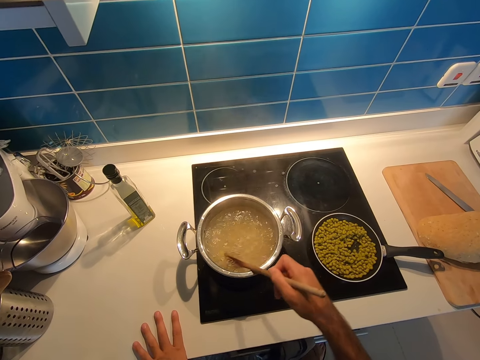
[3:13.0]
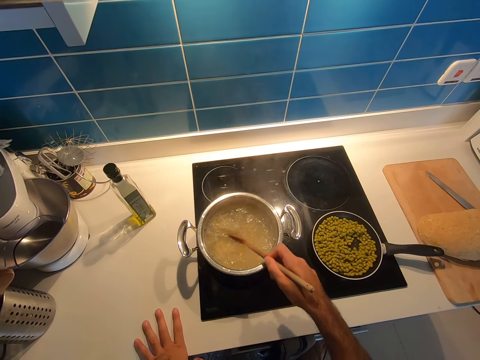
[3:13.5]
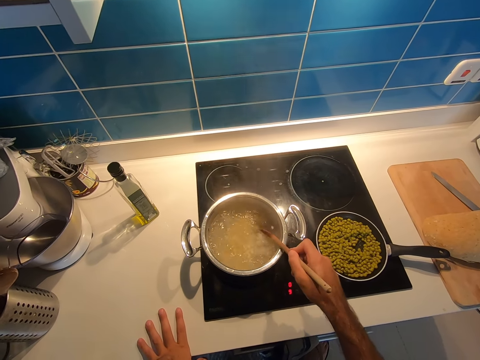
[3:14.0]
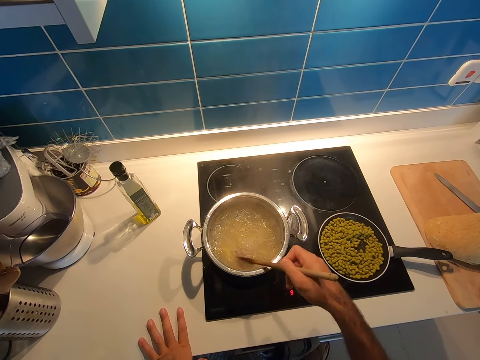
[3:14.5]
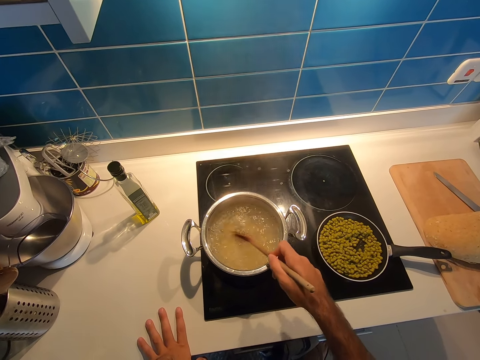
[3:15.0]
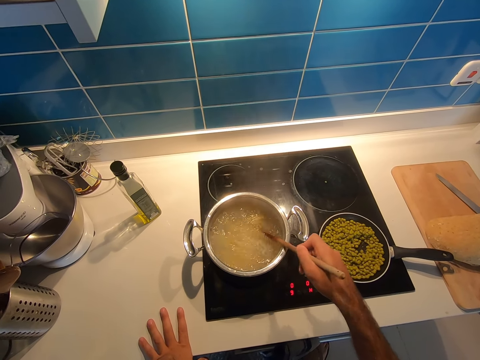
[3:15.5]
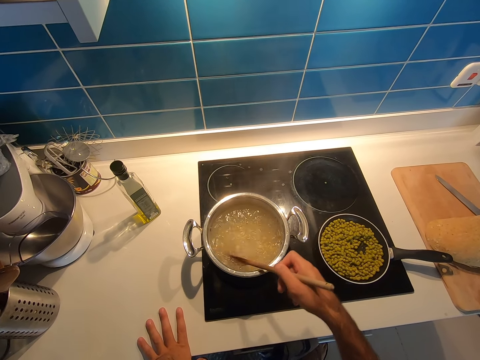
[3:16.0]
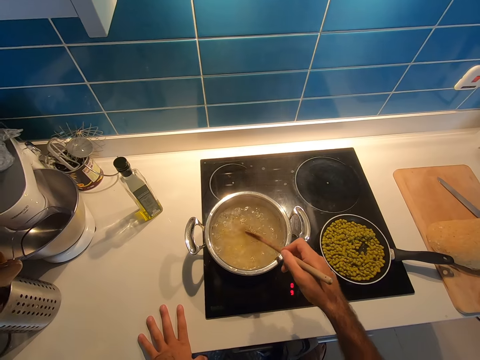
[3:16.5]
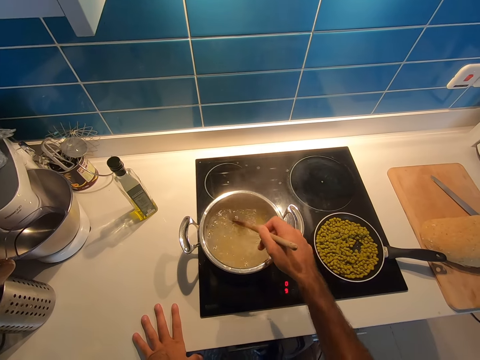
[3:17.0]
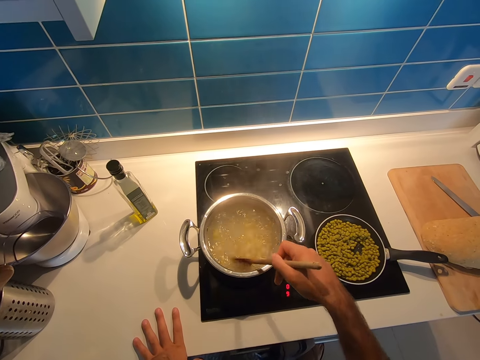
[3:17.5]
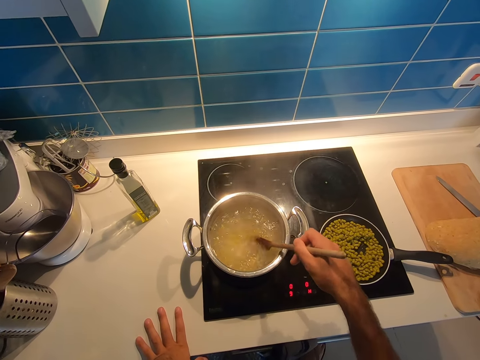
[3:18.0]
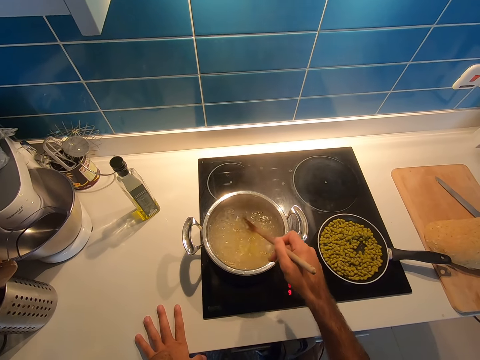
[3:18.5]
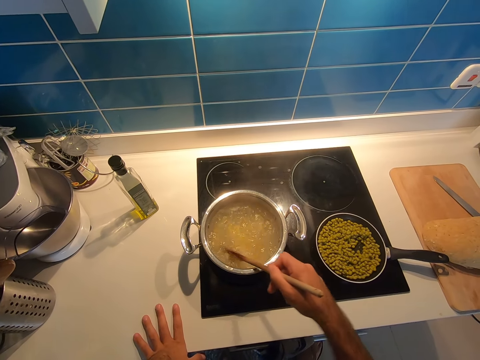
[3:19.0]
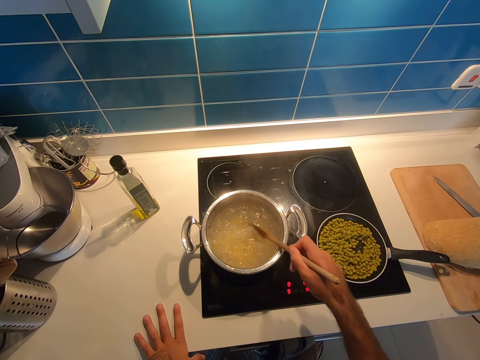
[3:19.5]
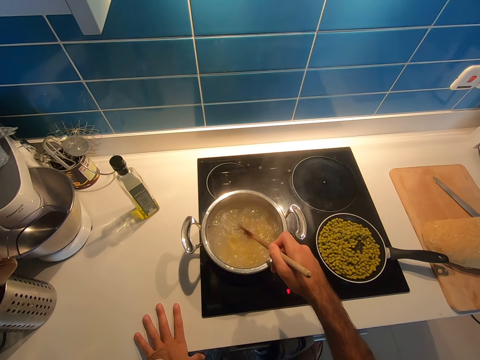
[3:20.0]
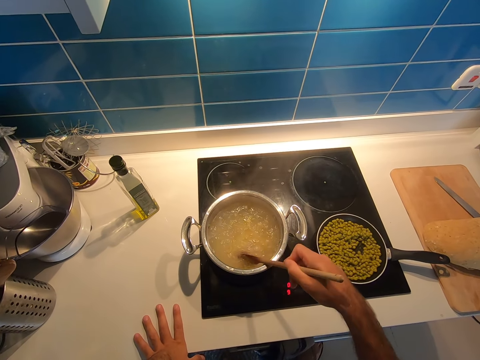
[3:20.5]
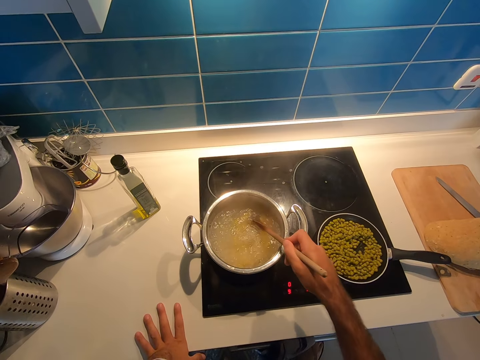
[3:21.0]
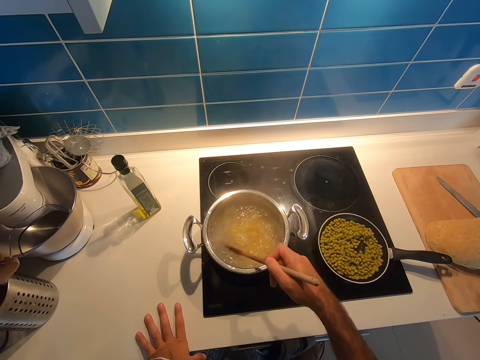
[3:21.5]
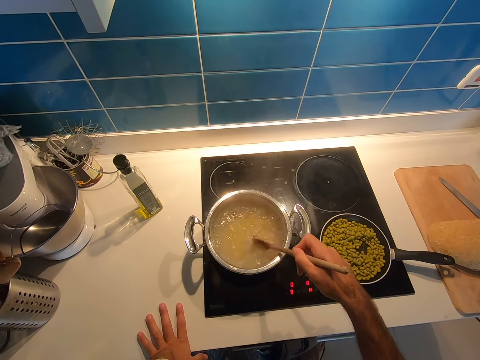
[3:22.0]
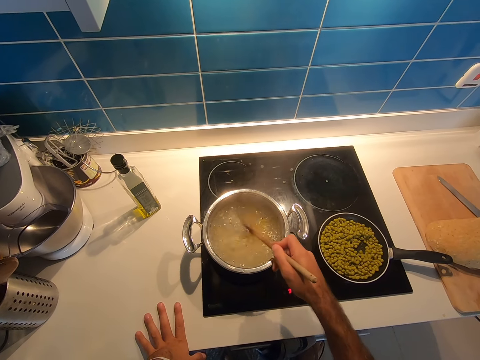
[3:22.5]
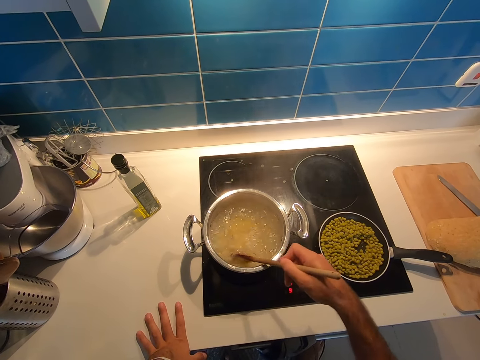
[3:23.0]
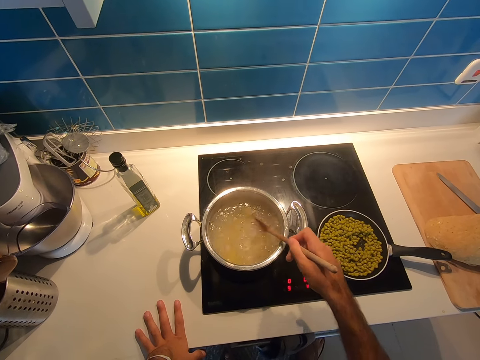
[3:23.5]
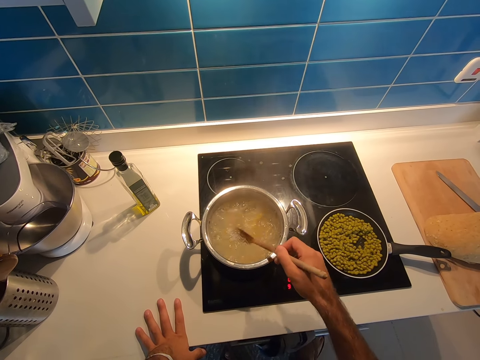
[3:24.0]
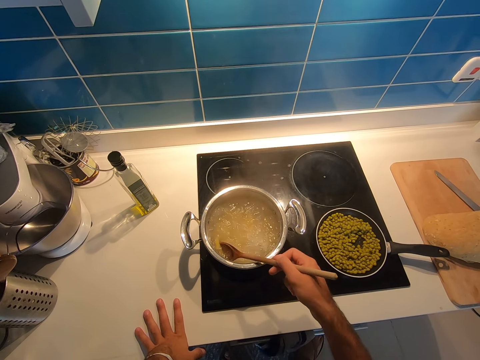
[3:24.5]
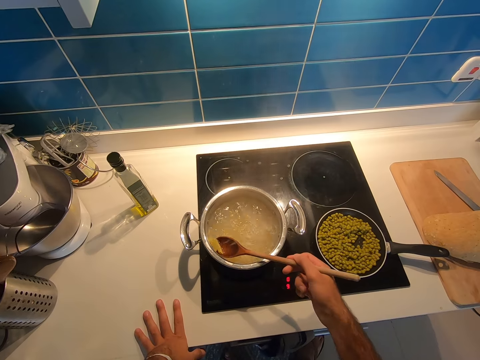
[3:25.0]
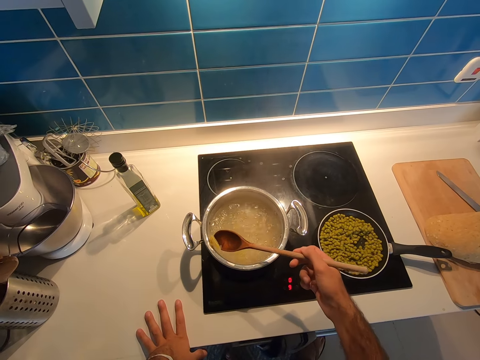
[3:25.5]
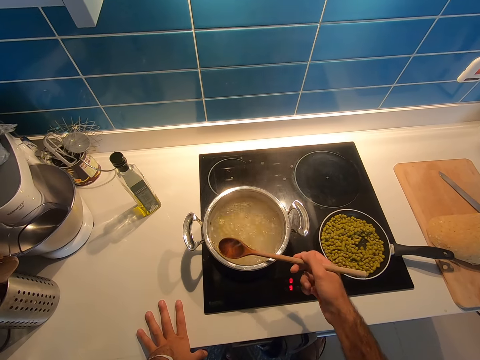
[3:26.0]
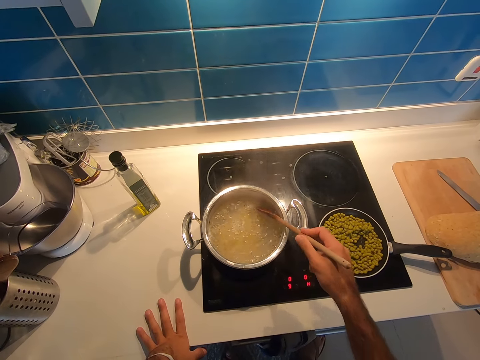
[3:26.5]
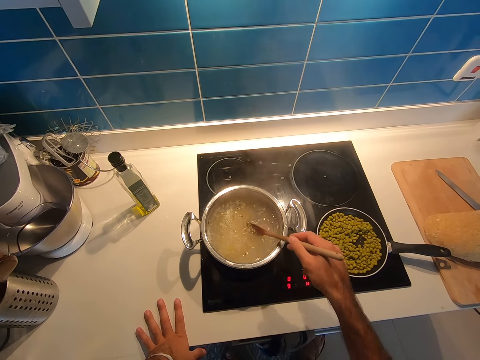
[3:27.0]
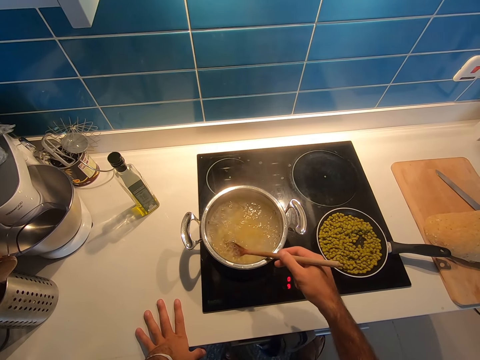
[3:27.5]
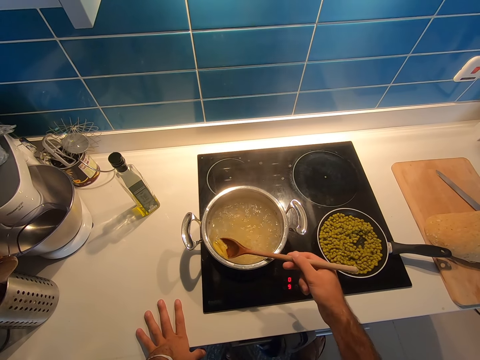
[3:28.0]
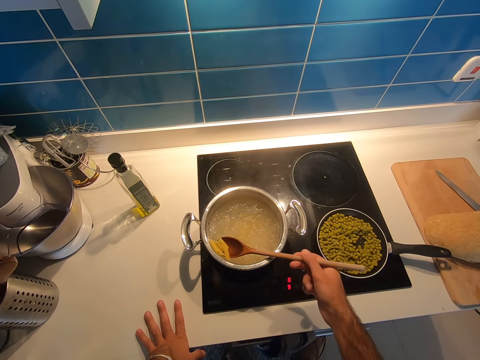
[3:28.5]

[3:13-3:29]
The camera wearer scoops pasta from a cooking pot. They stir the pasta in the cooking pot.

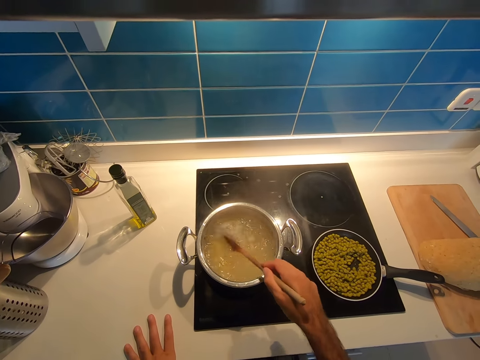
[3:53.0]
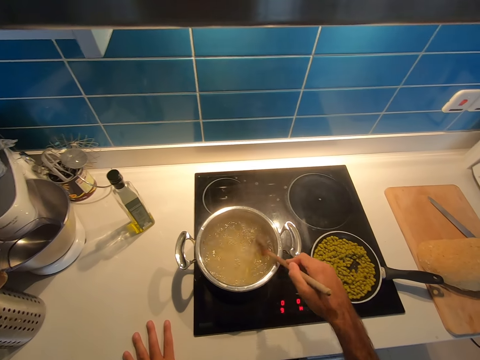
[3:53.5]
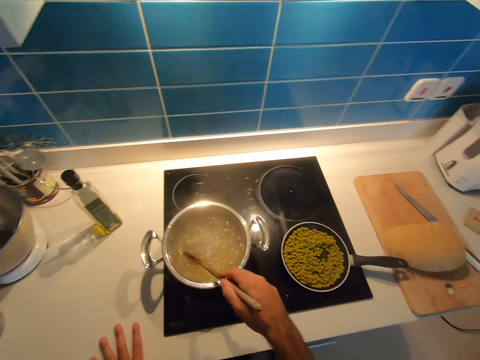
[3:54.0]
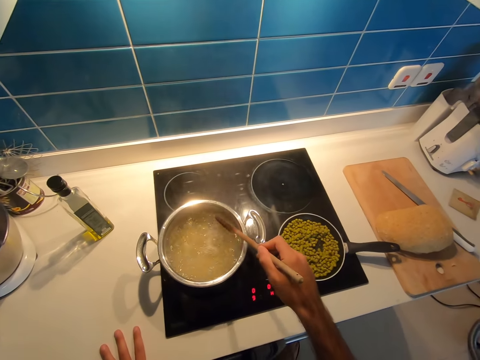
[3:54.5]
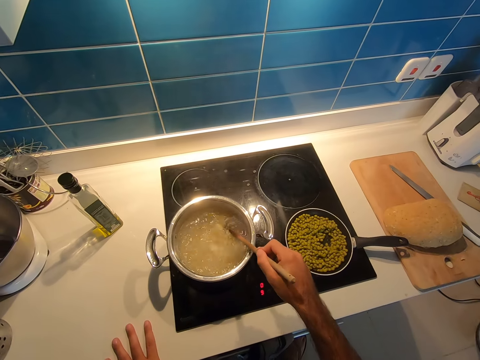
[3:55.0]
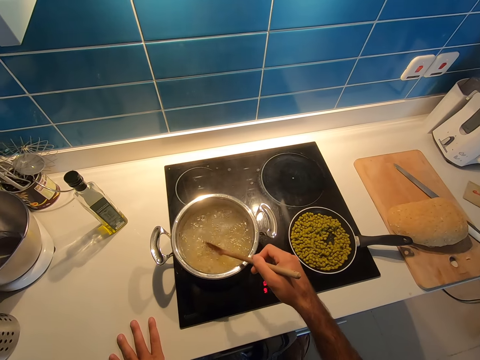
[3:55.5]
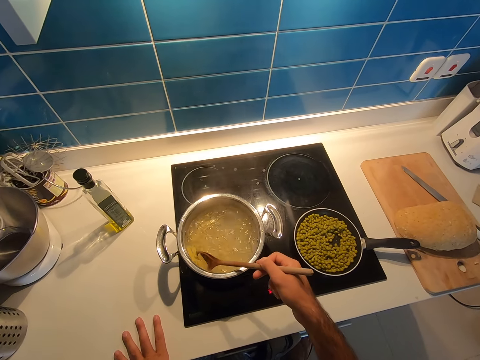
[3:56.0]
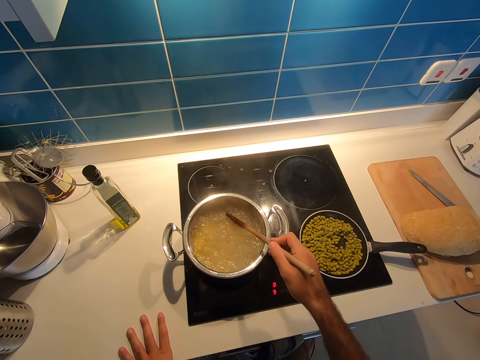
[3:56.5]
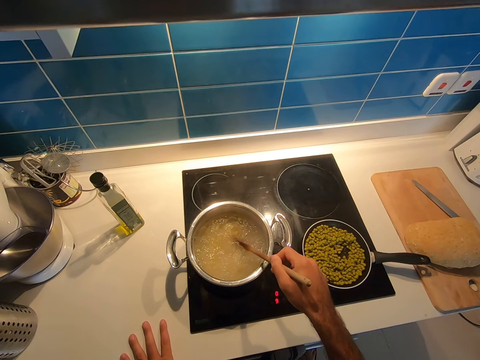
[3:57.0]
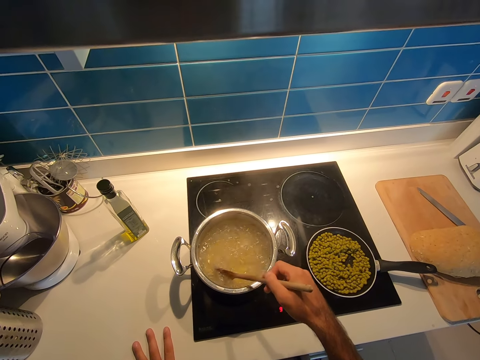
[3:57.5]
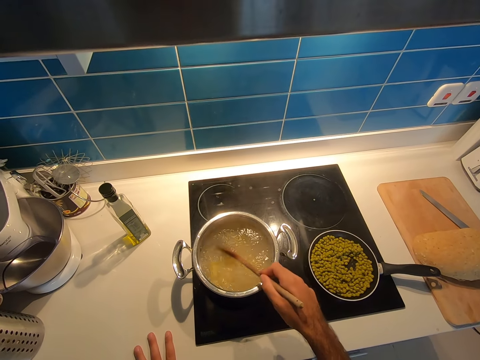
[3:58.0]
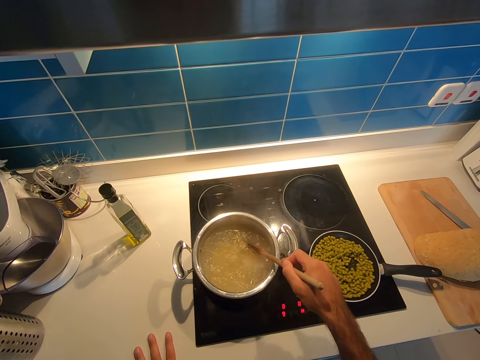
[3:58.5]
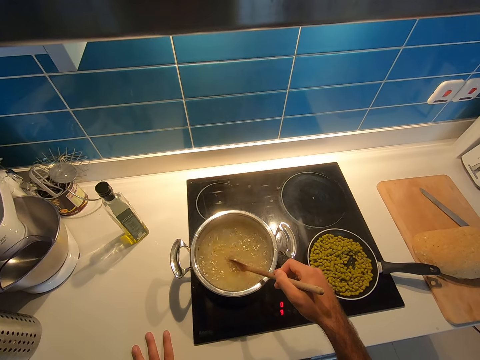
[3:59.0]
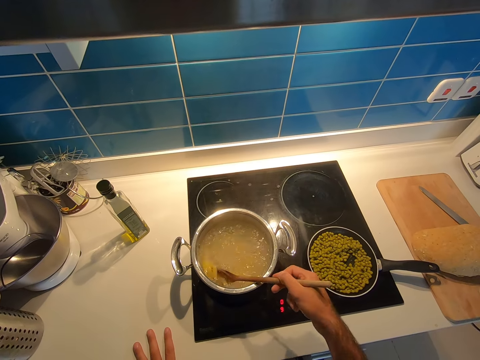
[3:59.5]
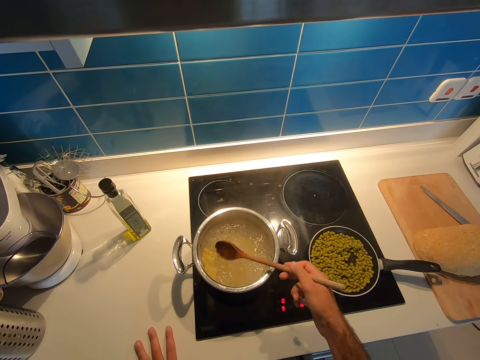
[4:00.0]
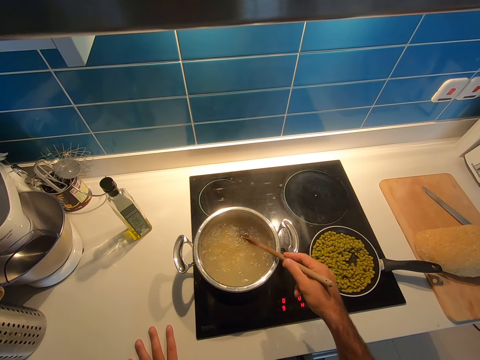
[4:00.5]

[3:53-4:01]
The camera wearer looks around a kitchen. They stir pasta in a cooking pot.

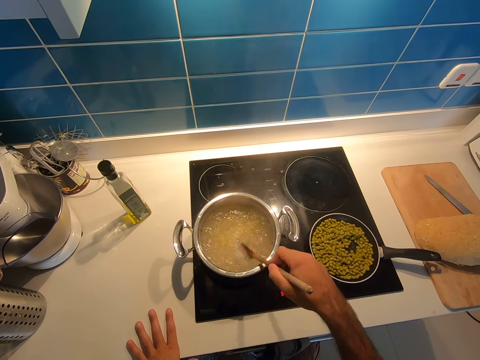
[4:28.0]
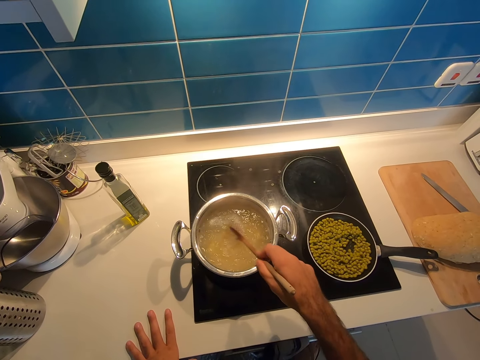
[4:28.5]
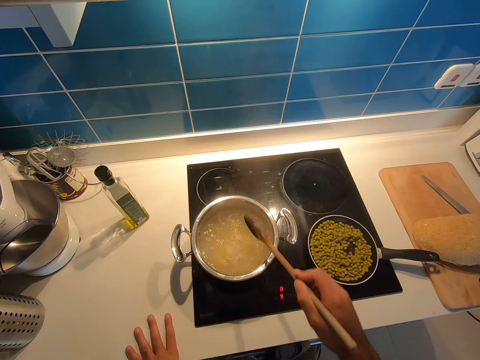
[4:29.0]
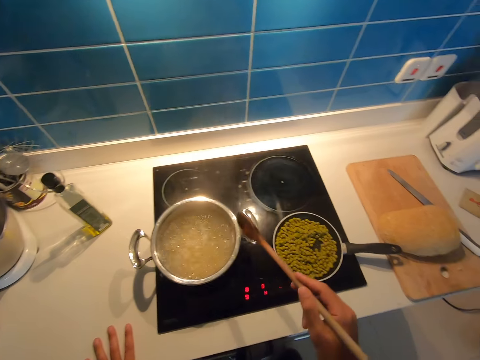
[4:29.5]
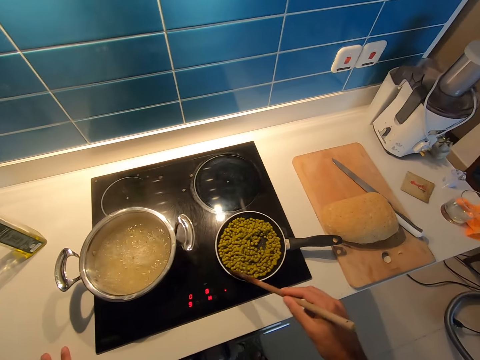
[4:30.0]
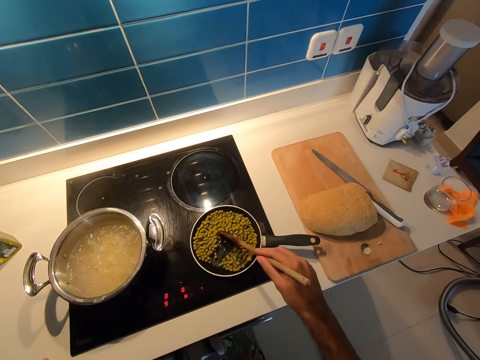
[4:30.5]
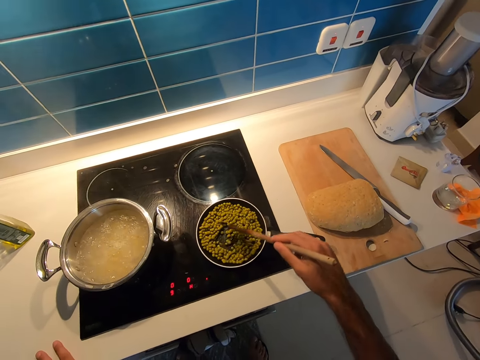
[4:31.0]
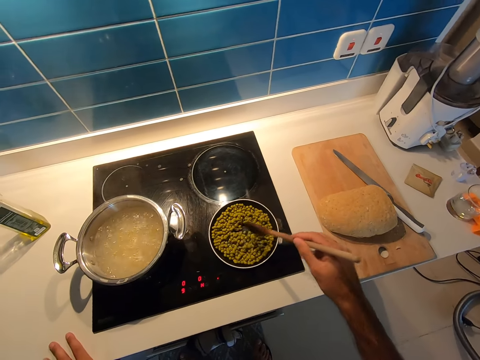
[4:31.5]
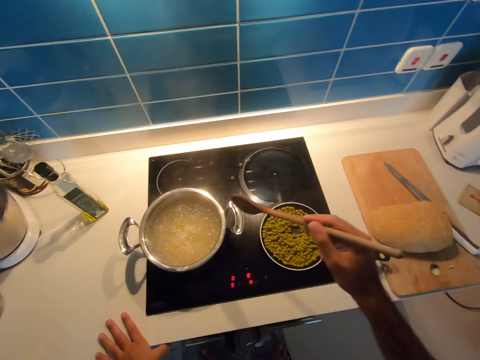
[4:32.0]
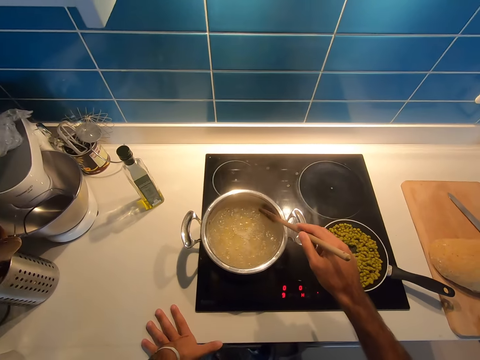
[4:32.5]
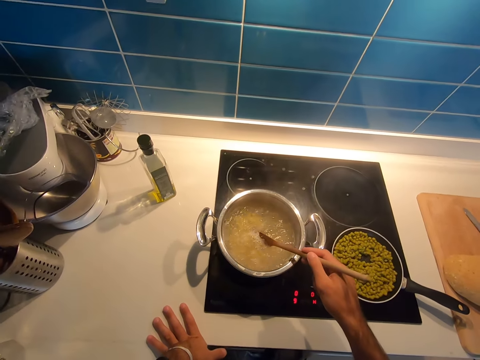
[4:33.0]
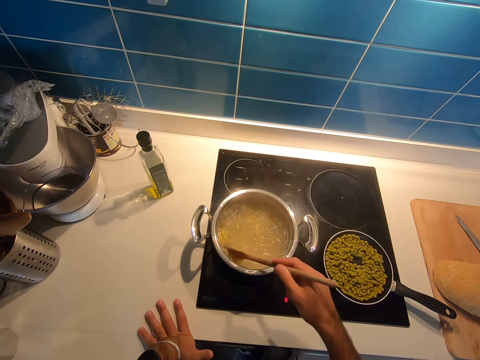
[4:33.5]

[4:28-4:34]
The camera wearer taps a wooden ladle on a cooking pot. They stir the food, green grams, in the cooking pan on the cooking gas. They stir pasta in the cooking pot on the cooking gas.
